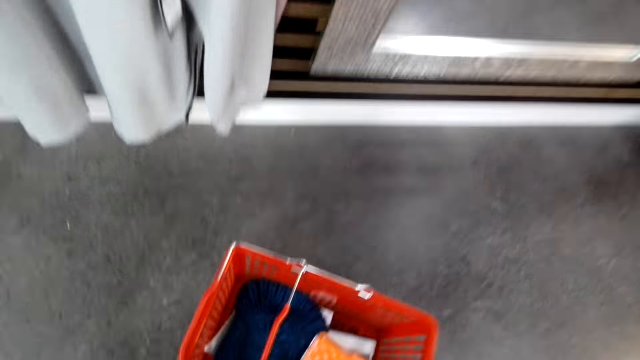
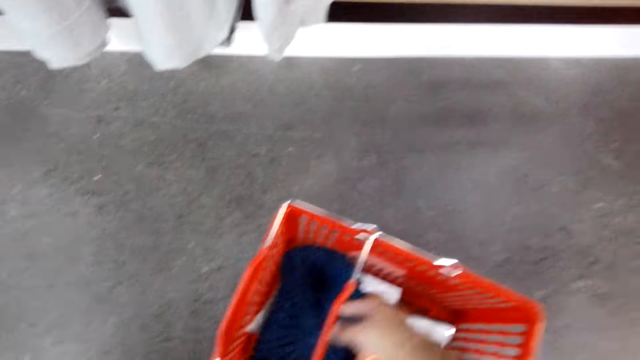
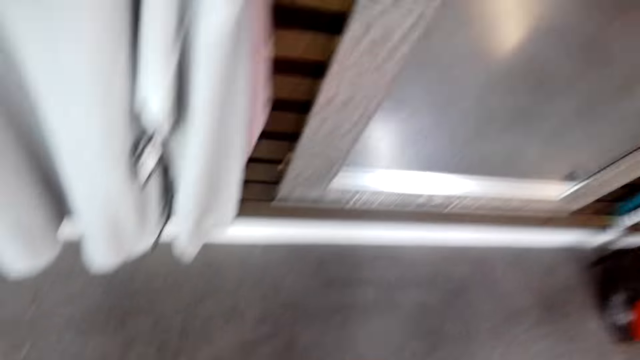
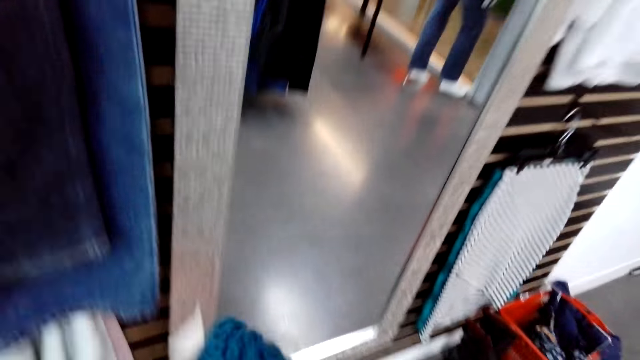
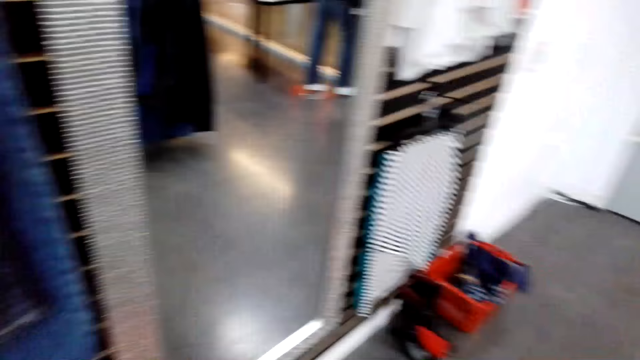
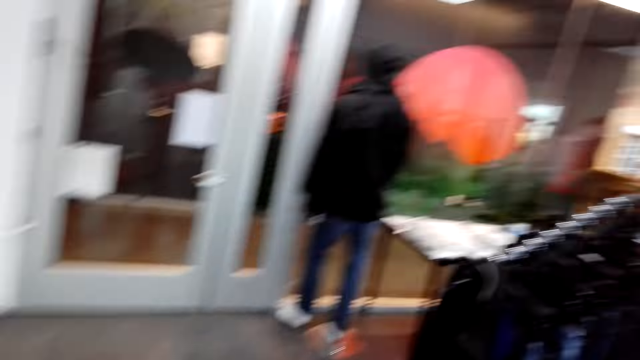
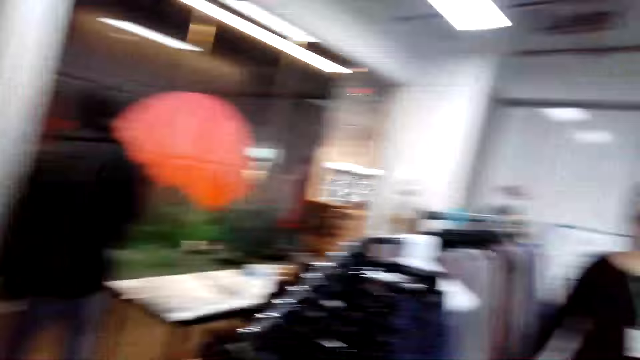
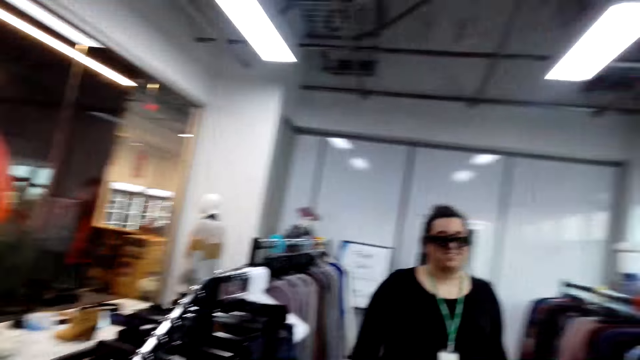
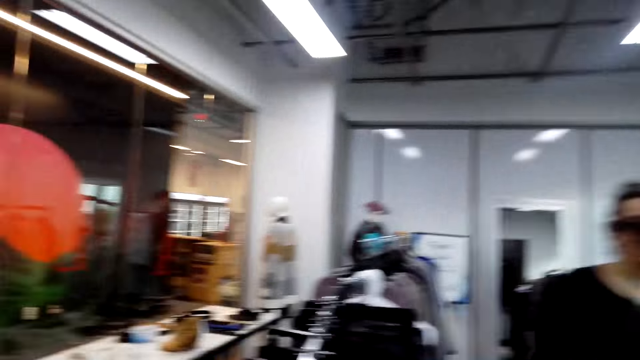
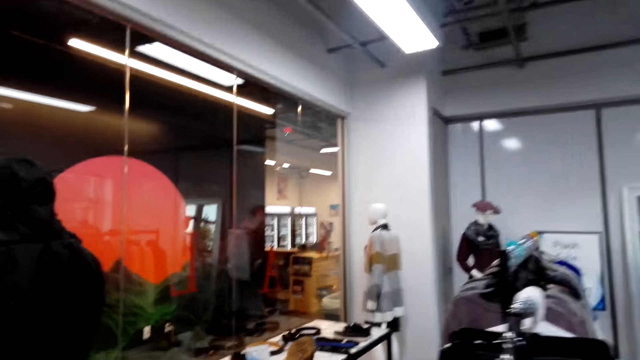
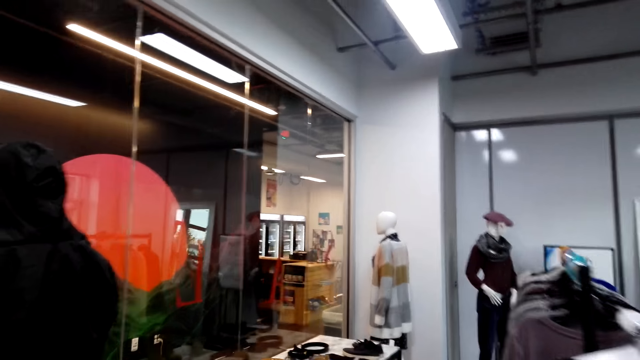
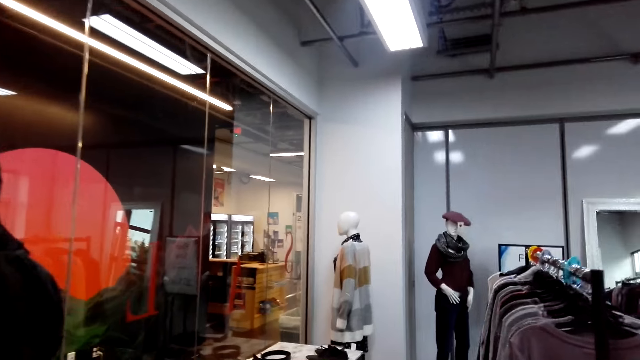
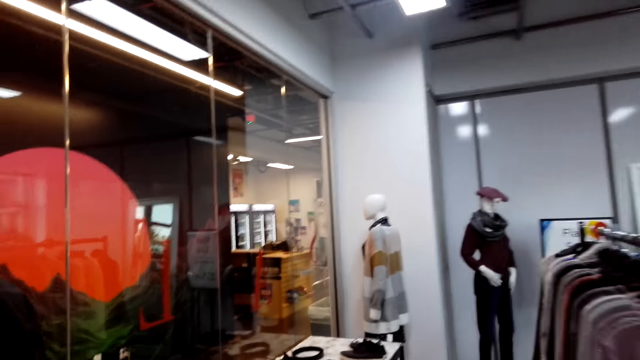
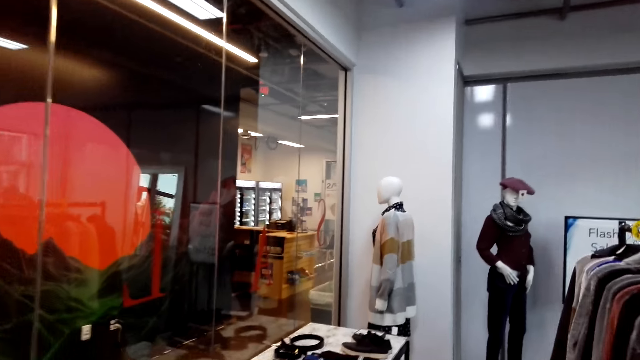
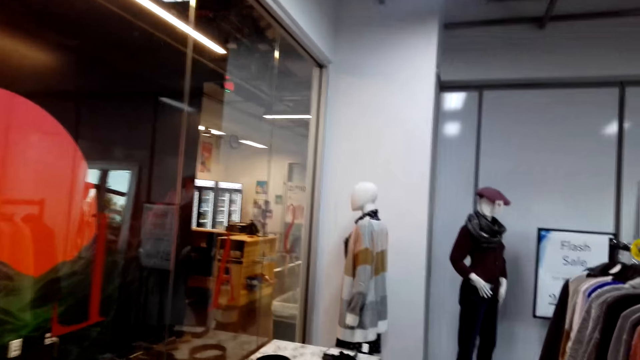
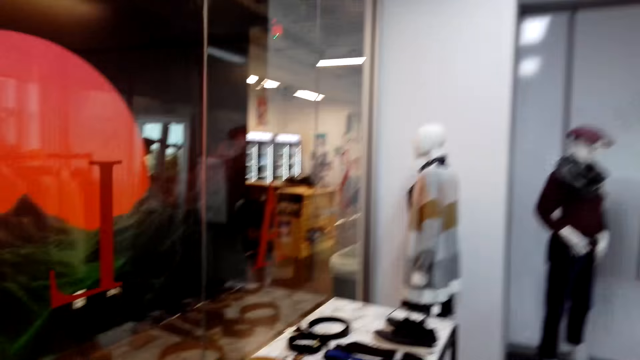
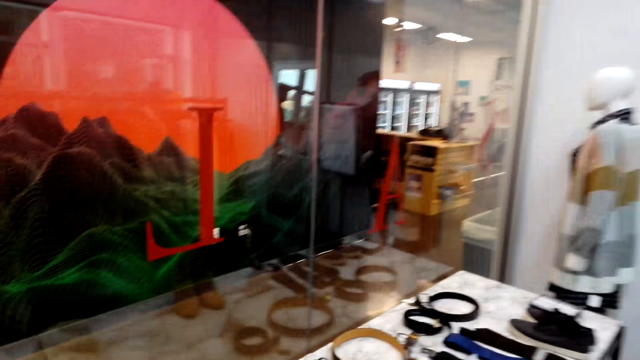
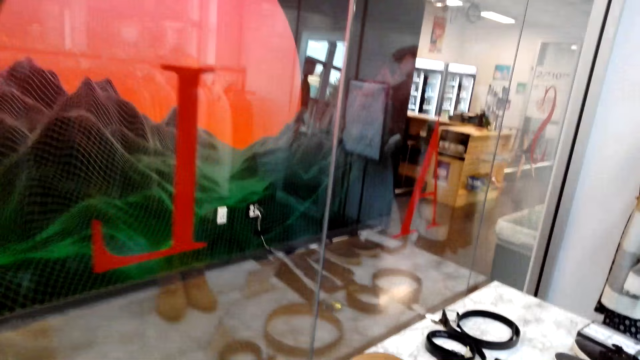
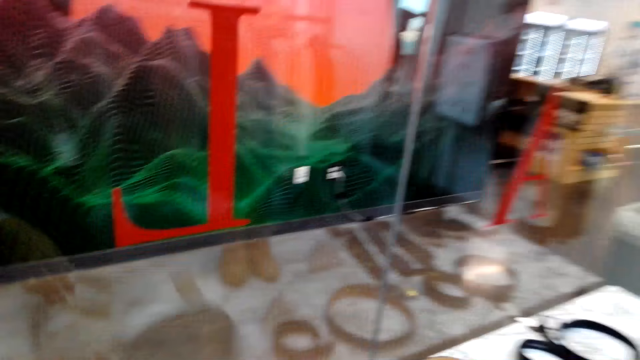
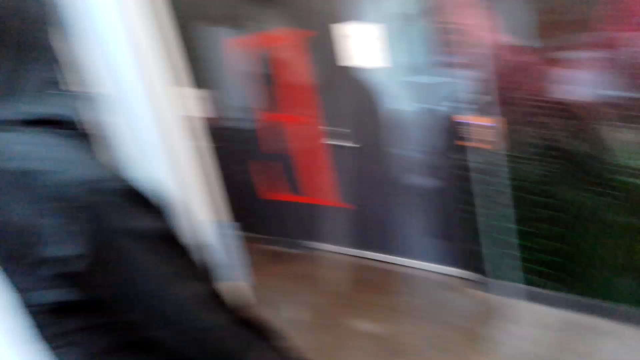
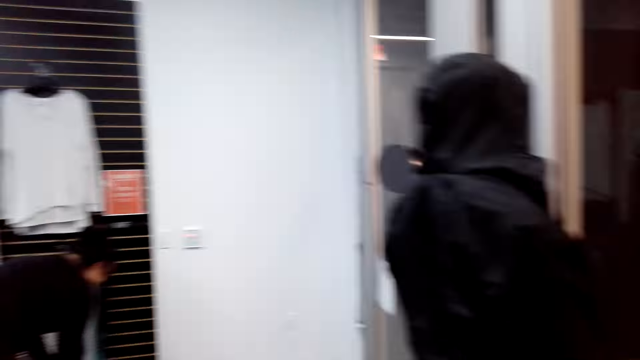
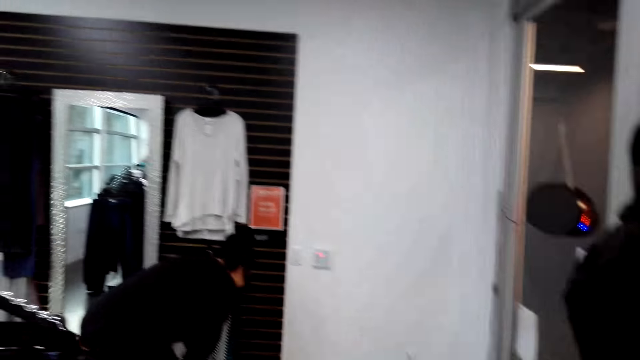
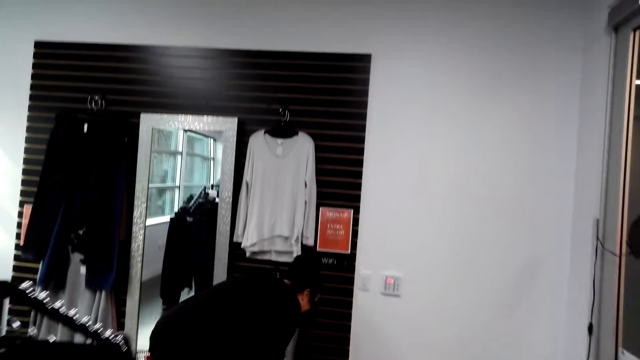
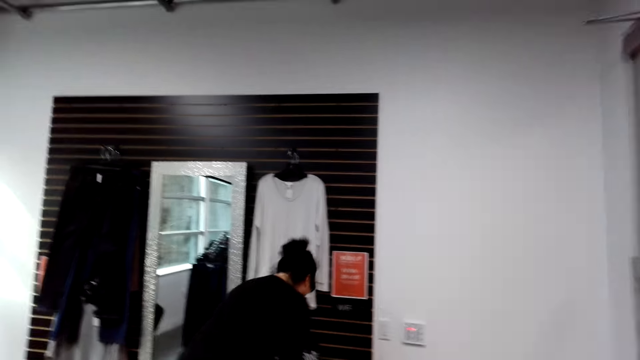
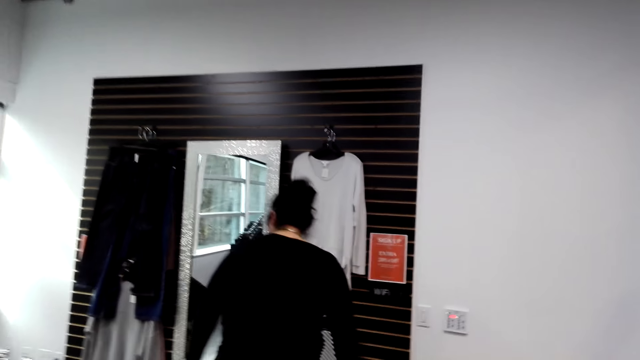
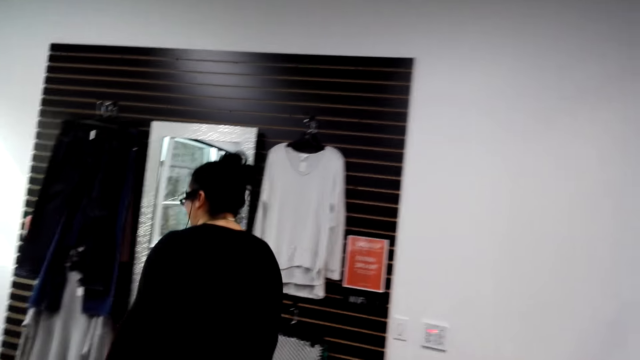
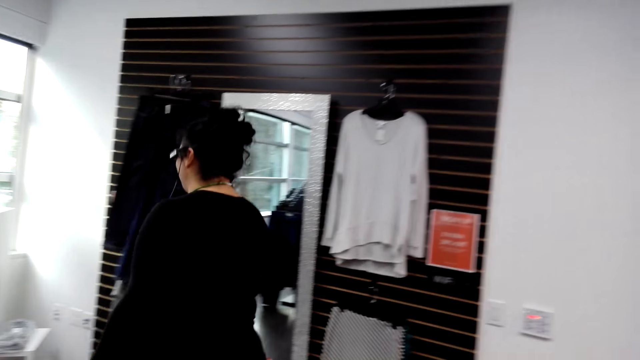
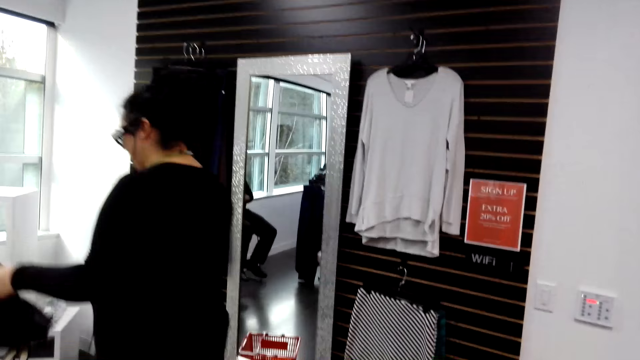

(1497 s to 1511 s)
The camera wearer walks to the shopping basket. They put clothes in the basket. They walk around the shop and turn around. A woman walks in the boutique room. The camera wearer walks in the boutique room. The woman bends down. The camera wearer turns around.

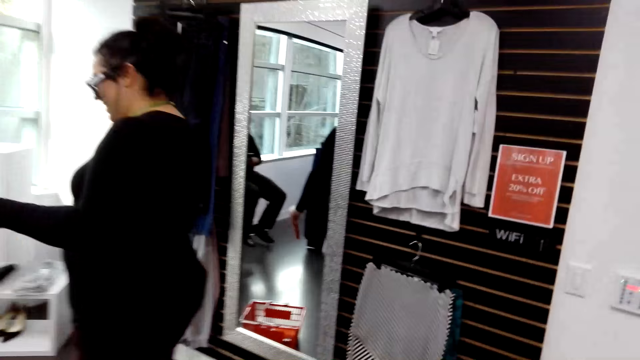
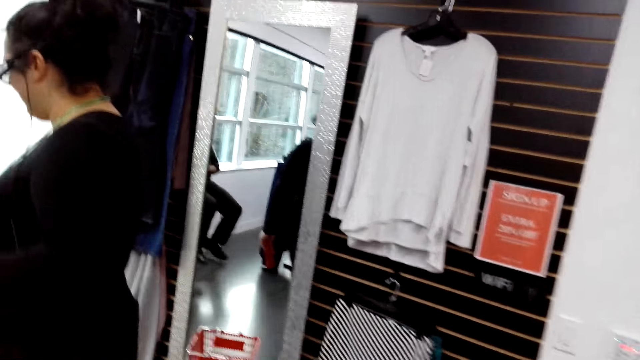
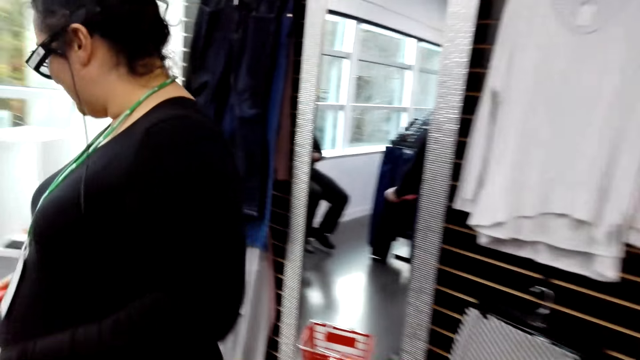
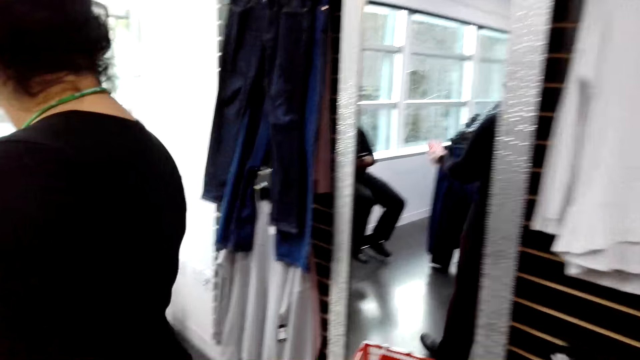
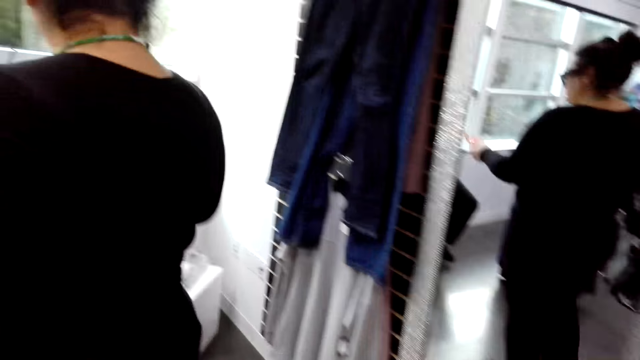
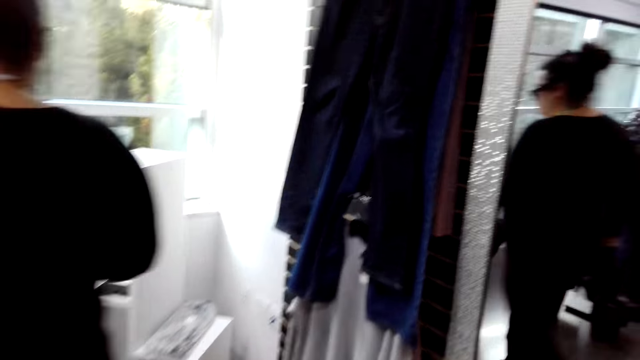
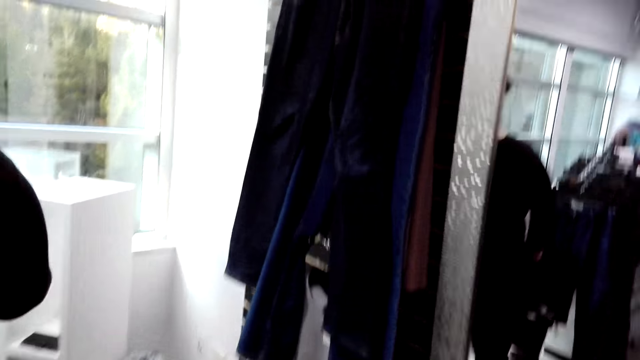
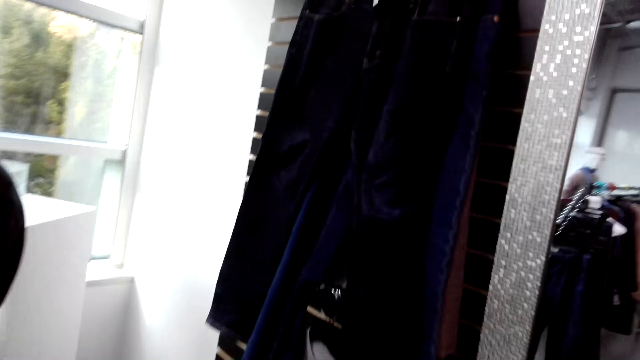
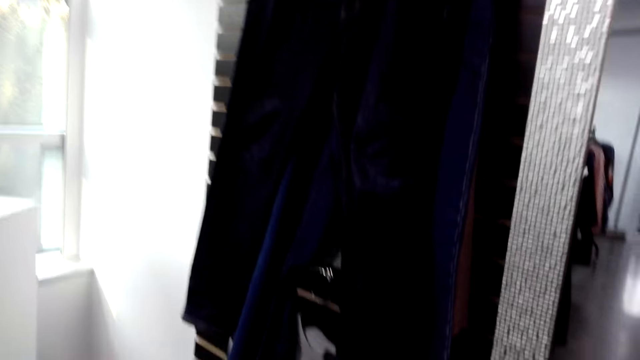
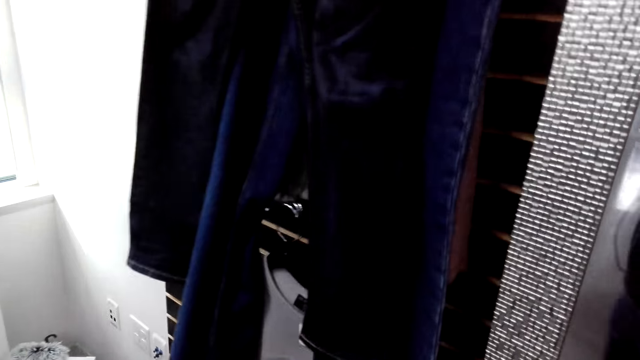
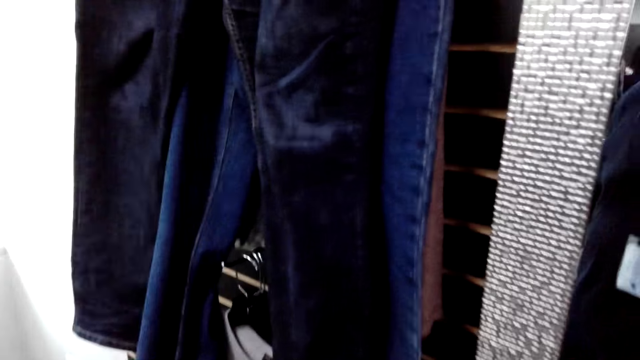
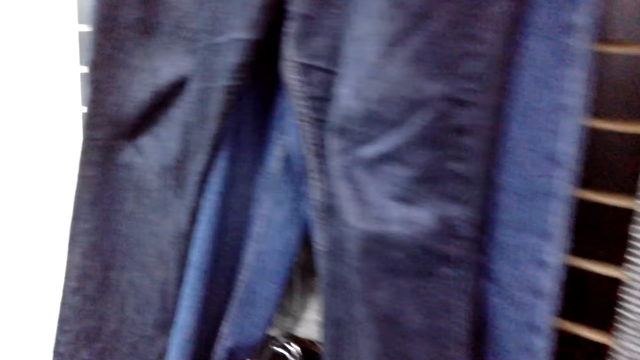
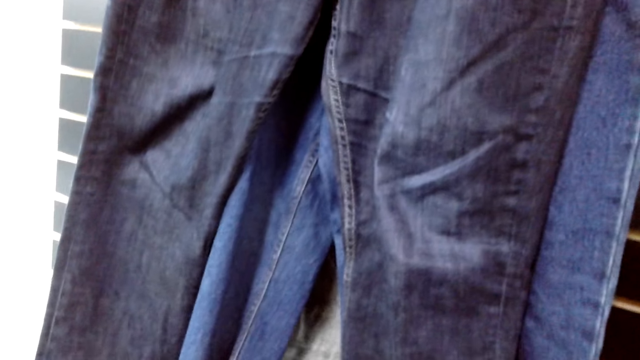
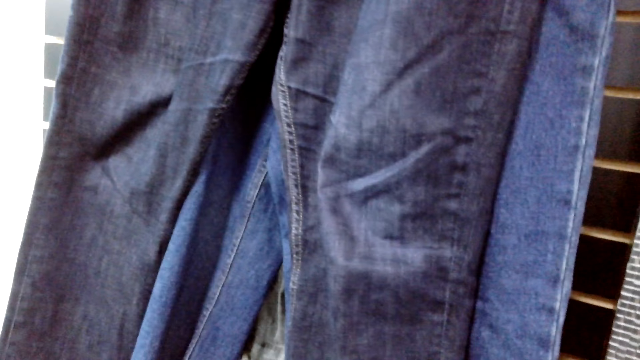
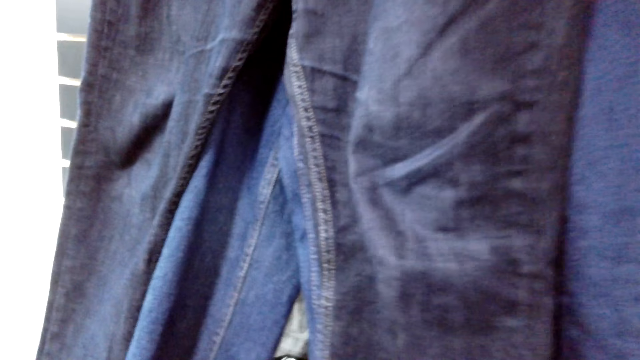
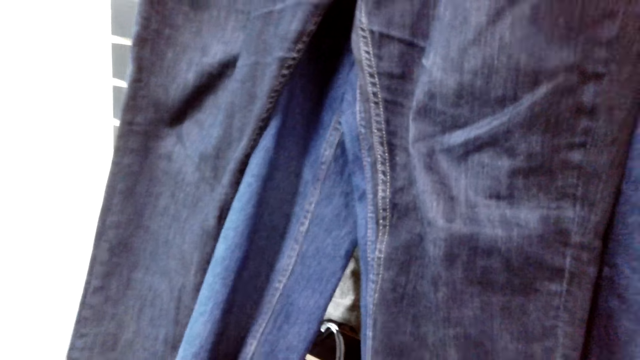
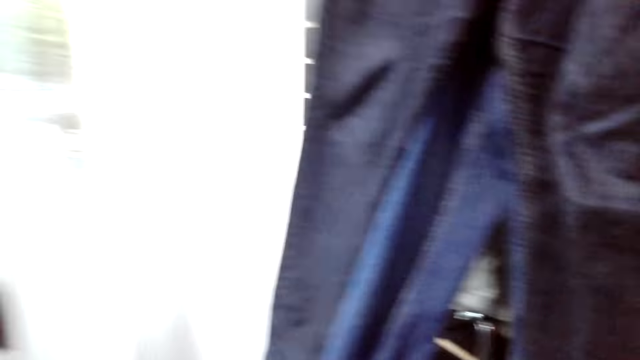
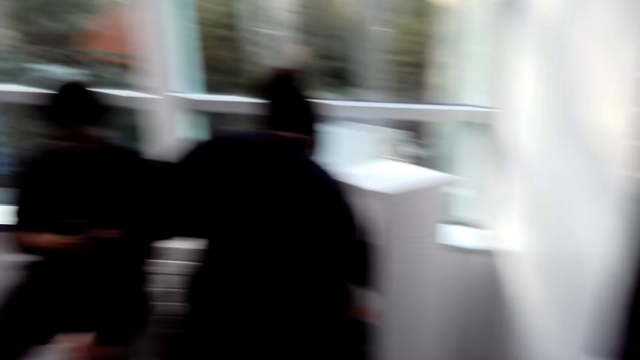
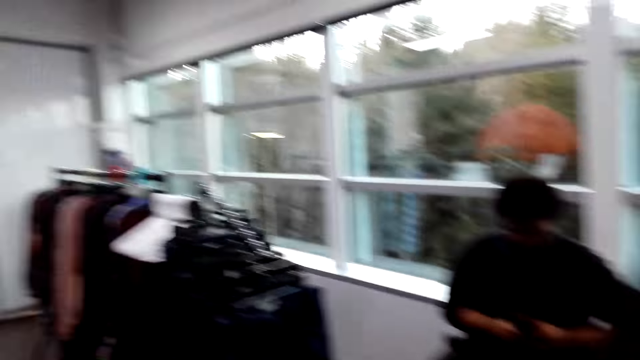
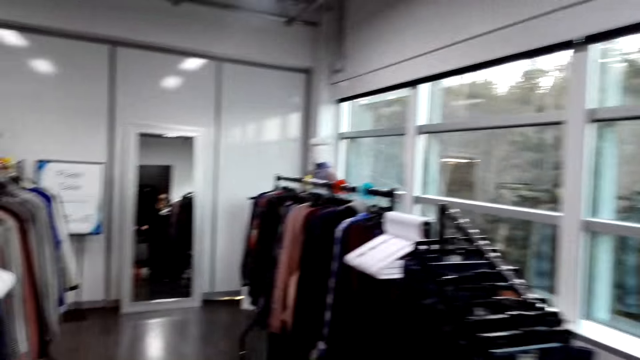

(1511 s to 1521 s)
A woman walks away. The camera wearer walks towards the woman. They walk to a shopping basket. They touch trousers. They walk around the shop.
